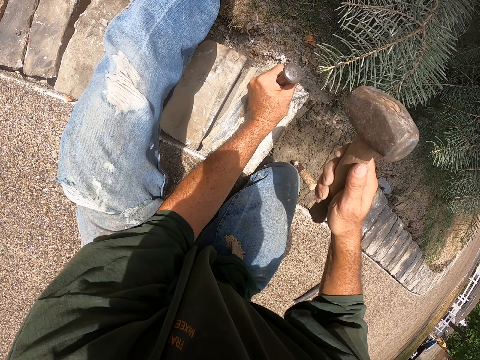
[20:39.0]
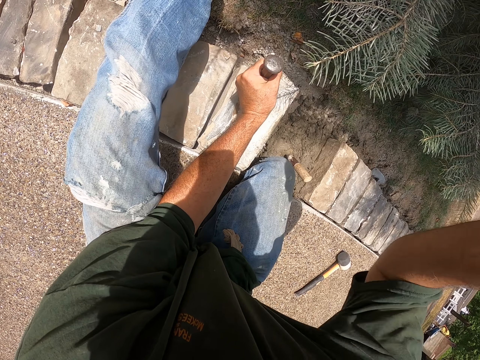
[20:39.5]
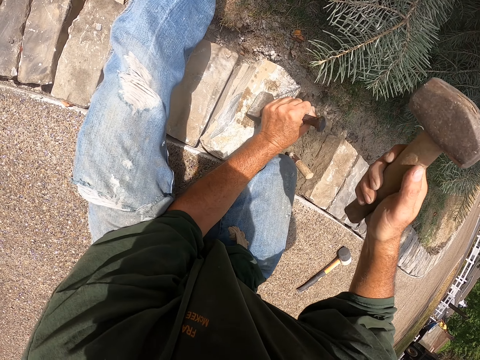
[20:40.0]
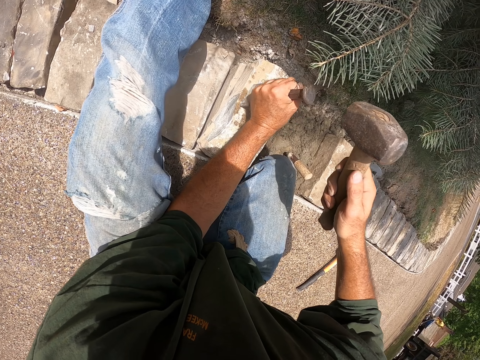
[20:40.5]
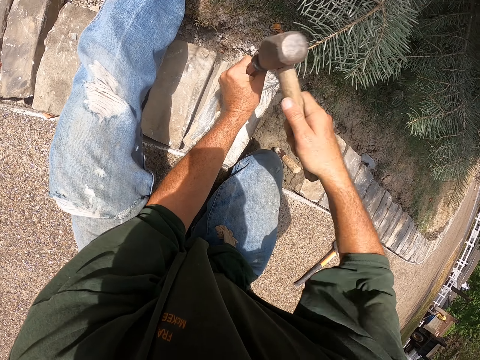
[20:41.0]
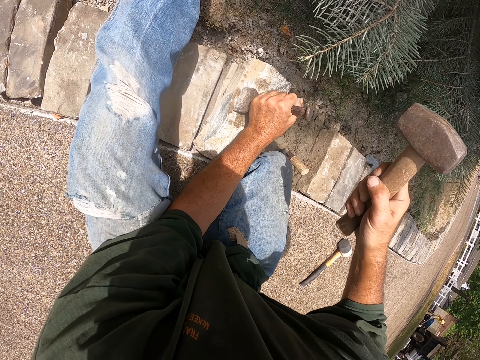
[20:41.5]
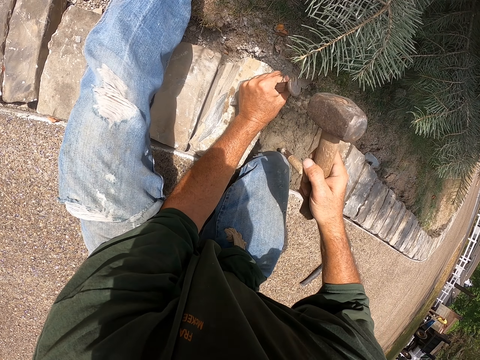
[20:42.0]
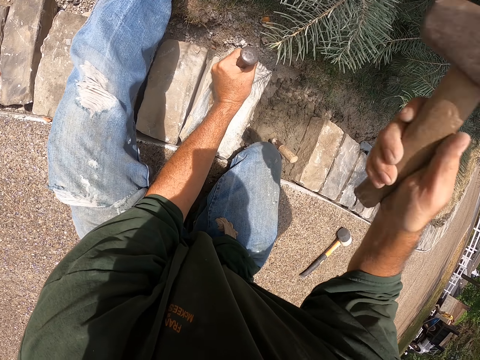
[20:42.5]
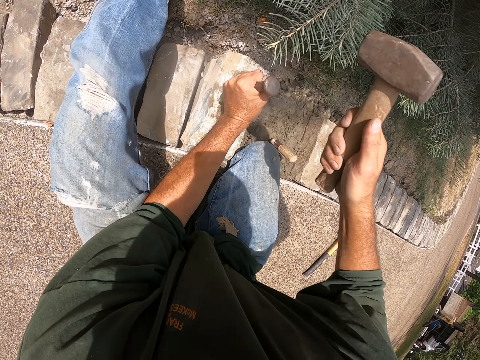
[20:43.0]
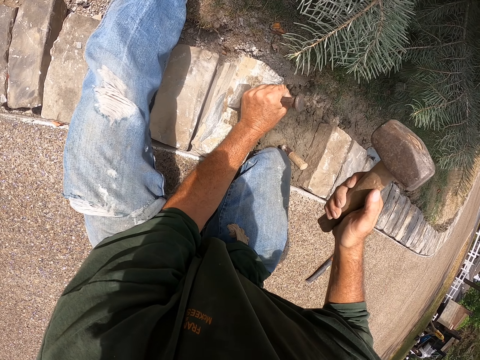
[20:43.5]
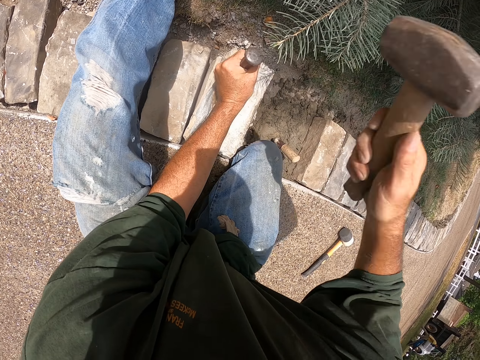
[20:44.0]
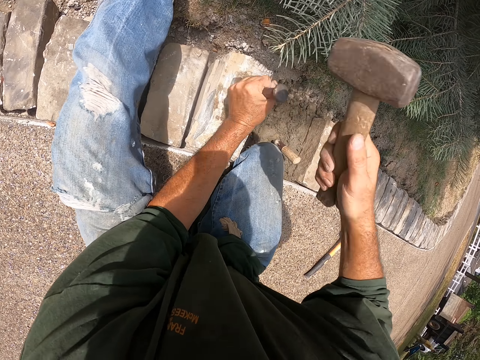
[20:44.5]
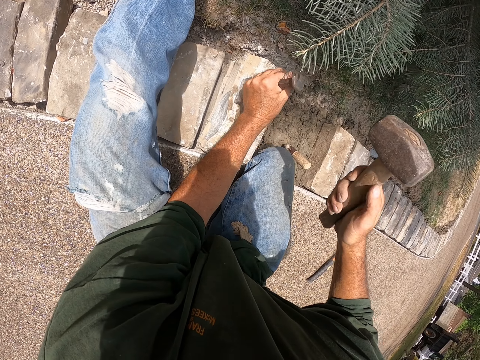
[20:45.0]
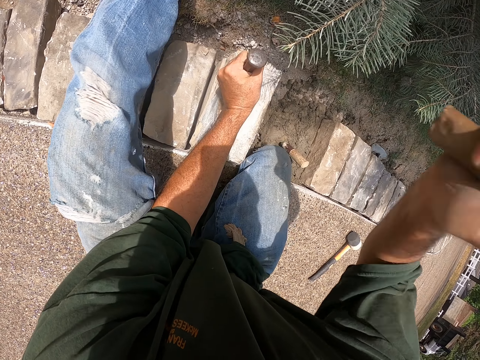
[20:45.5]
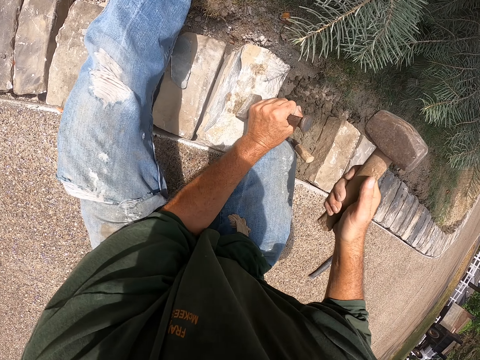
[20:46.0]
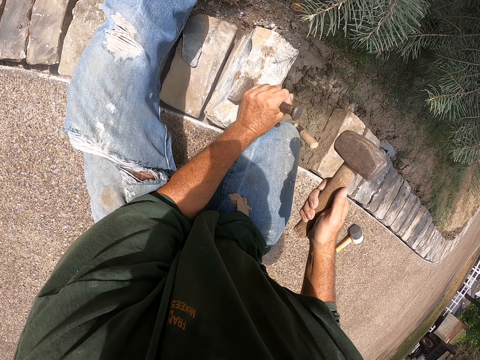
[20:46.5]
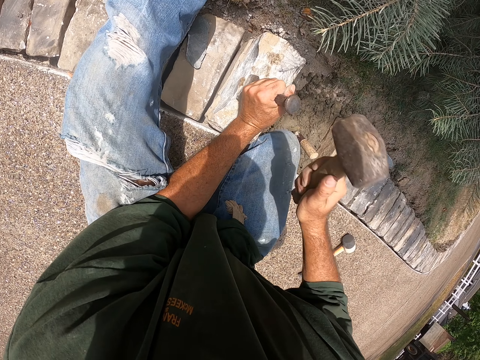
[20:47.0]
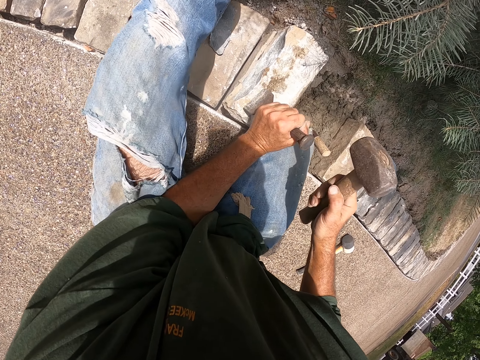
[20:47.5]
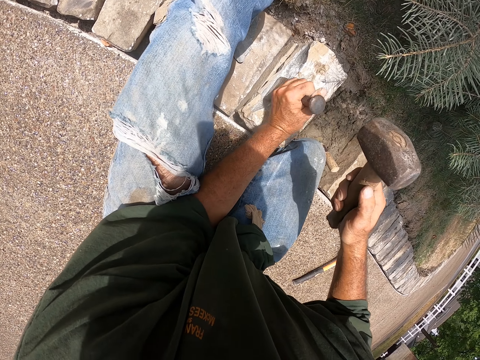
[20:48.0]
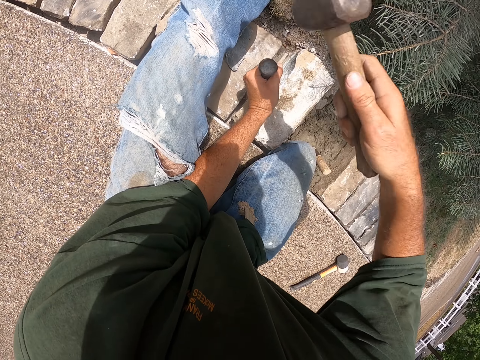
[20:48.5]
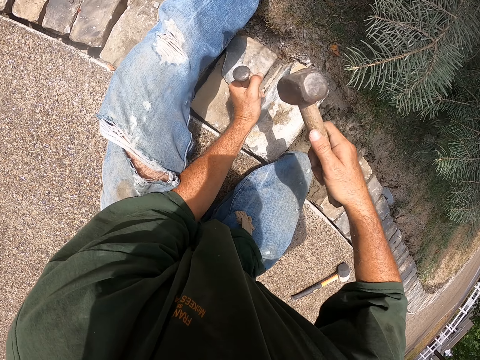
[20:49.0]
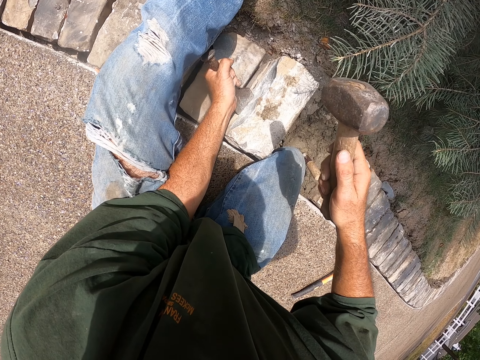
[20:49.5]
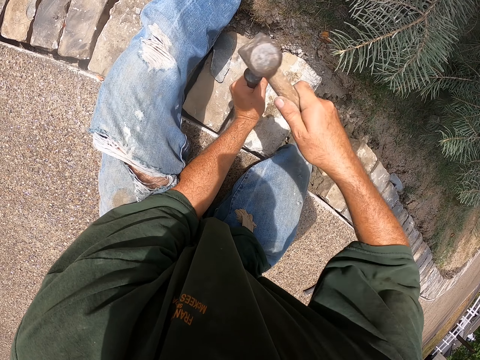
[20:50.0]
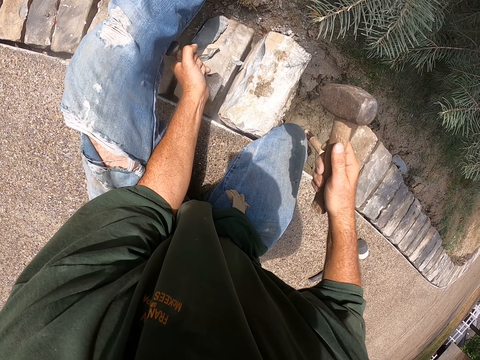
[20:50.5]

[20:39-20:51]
The camera wearer moves his hand forward.

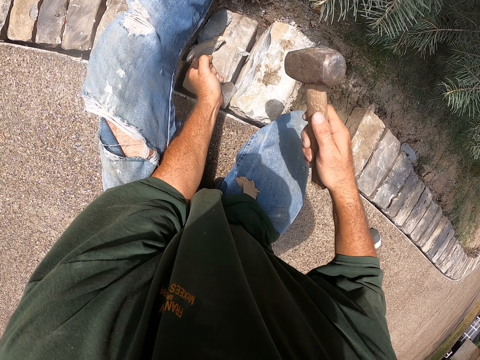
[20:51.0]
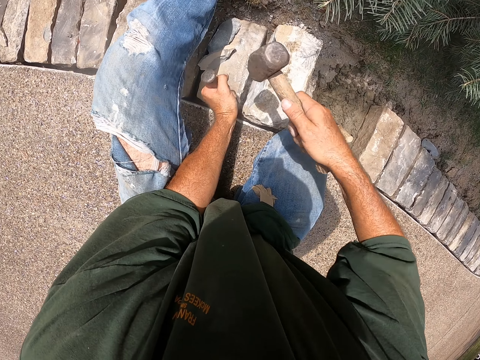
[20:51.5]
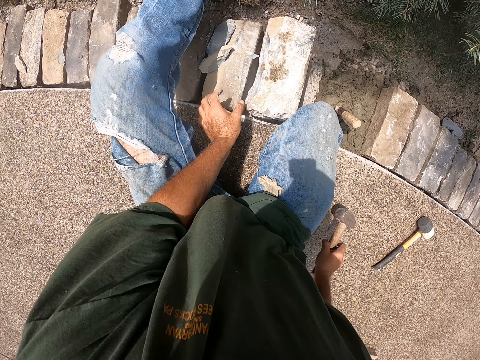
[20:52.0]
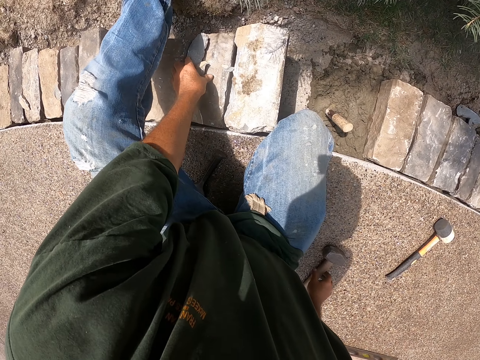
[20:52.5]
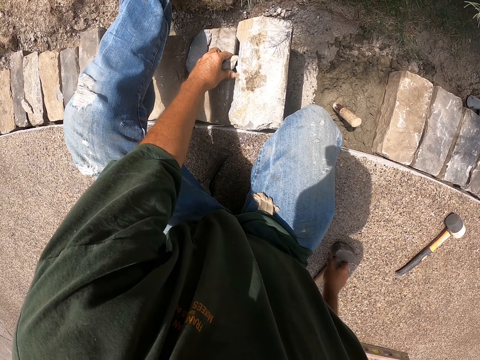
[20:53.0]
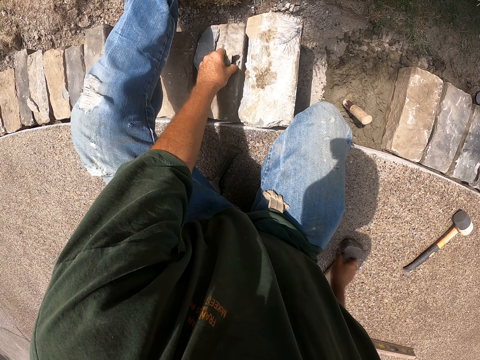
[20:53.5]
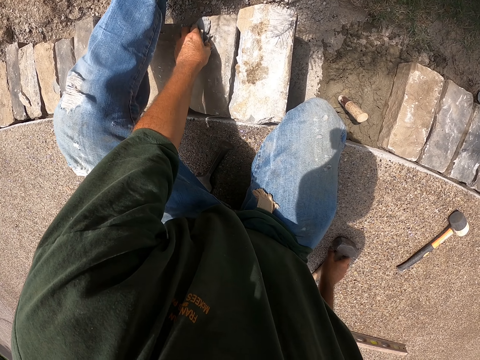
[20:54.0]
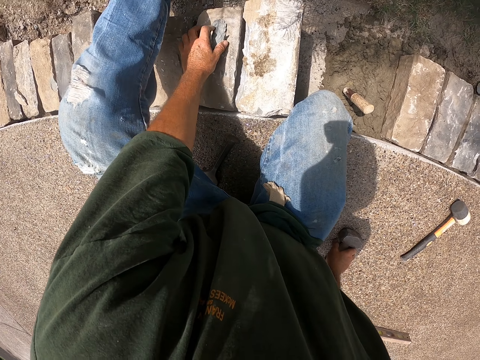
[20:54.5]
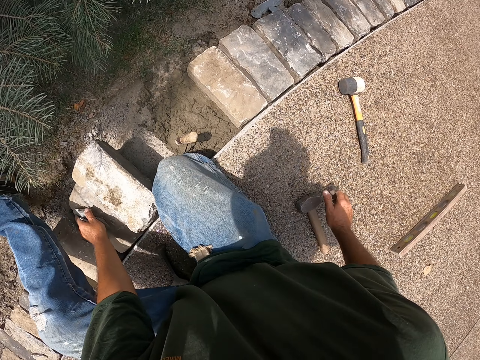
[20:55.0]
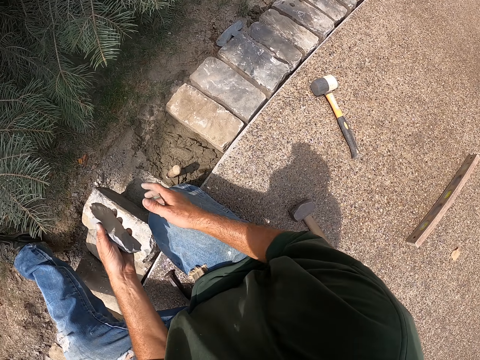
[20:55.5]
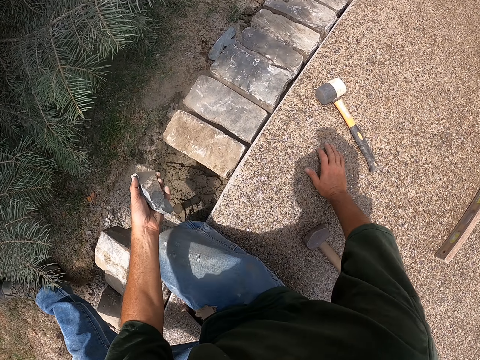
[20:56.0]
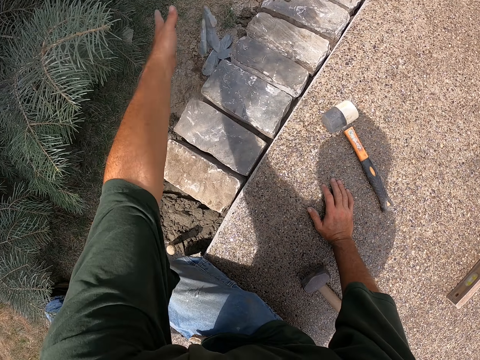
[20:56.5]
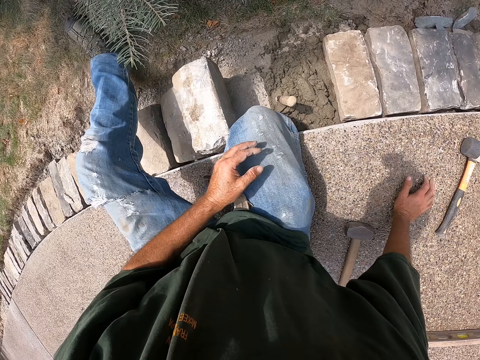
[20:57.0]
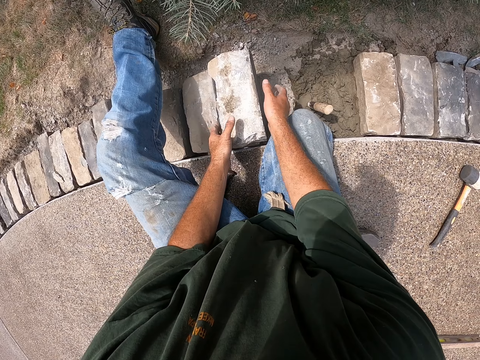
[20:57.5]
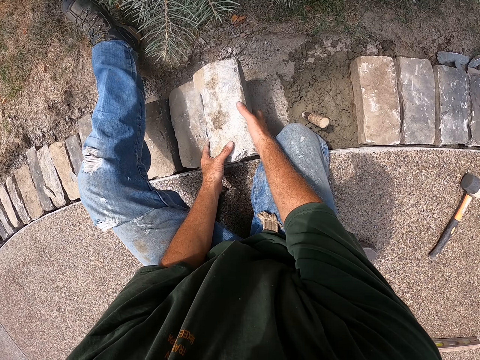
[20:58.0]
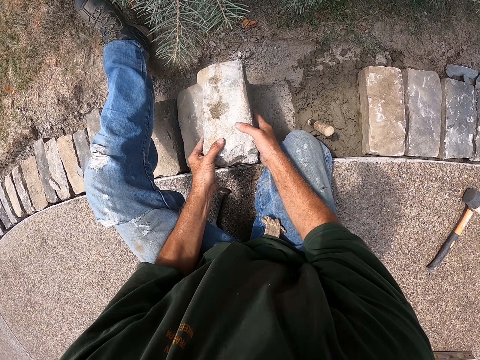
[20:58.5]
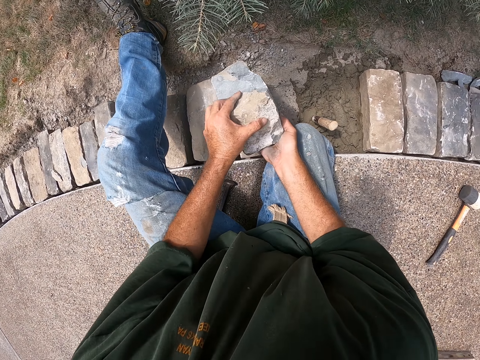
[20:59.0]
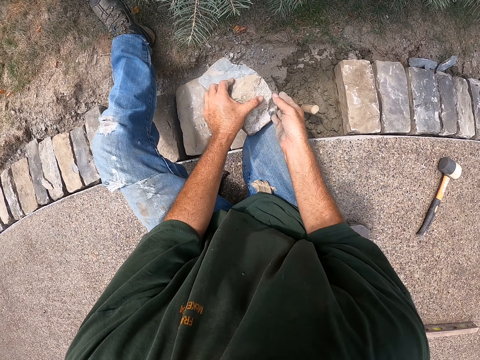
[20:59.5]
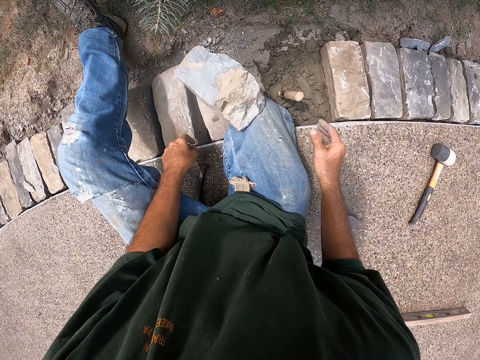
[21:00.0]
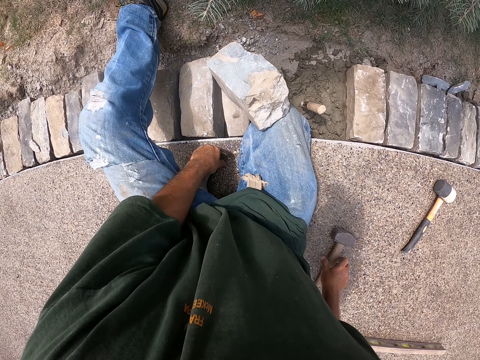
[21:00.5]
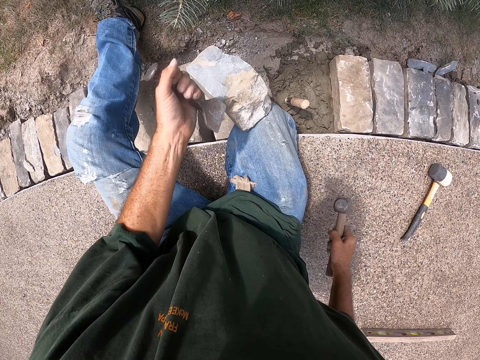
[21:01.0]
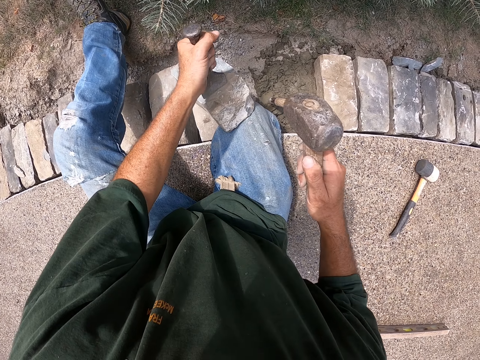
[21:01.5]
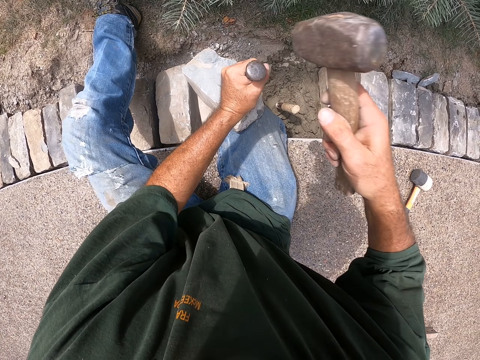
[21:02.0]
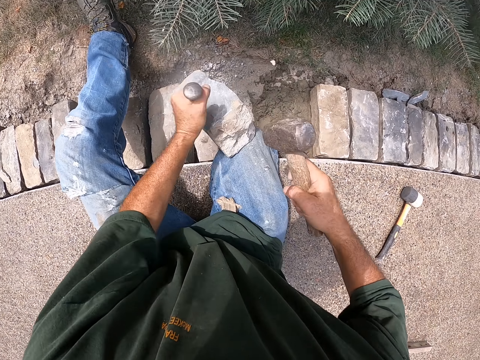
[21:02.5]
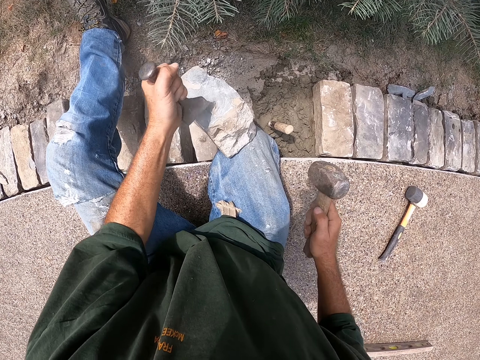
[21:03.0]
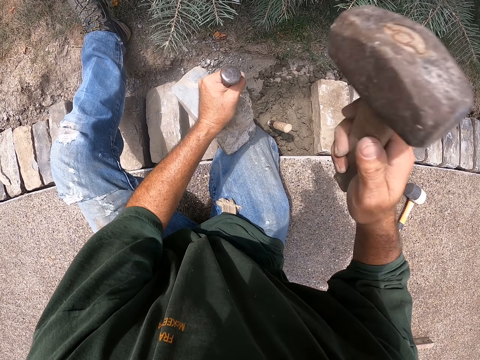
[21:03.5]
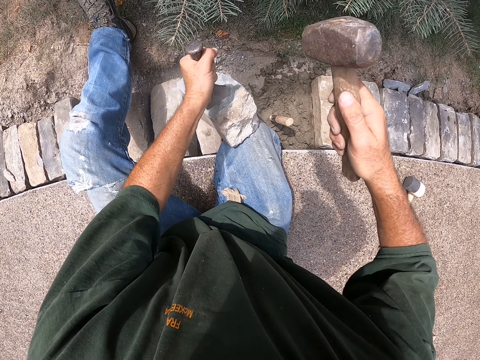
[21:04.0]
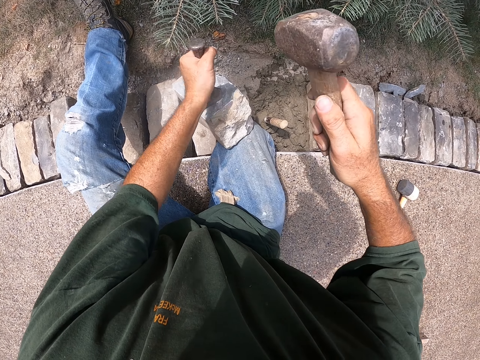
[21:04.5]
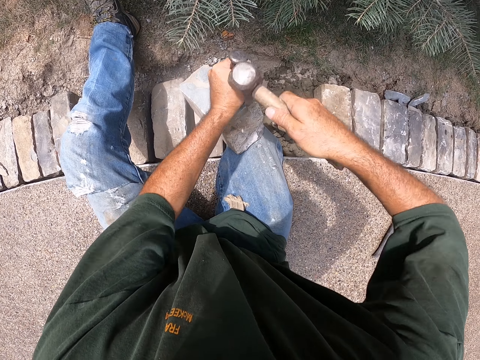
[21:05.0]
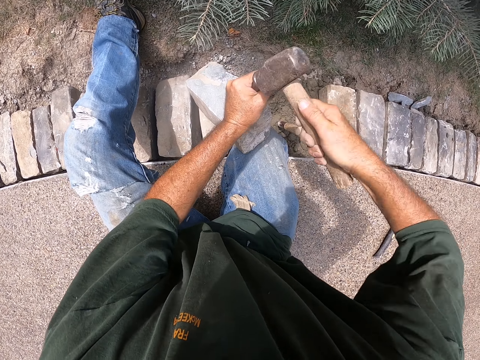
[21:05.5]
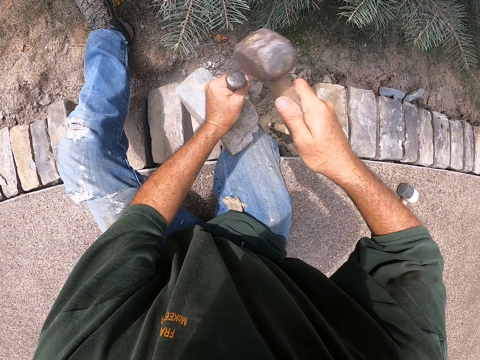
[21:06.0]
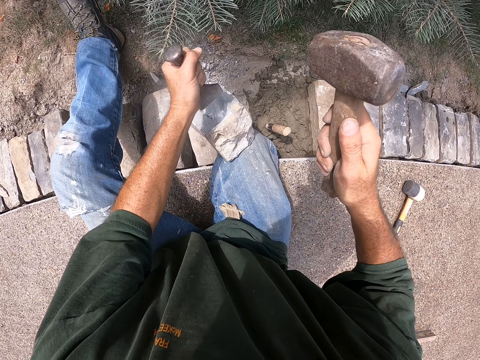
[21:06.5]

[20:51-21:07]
The camera wearer puts down a hammer and a chisel. He picks up the brick pieces. He looks around. He throws the brick pieces on the other side. He holds the brick. He puts the brick against his knee. He picks up the chisel and hammer. He puts the chisel against the brick. He hits the chisel with the hammer.
